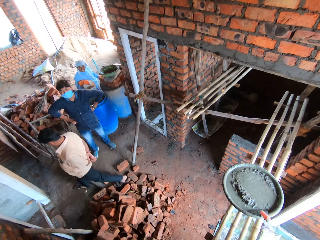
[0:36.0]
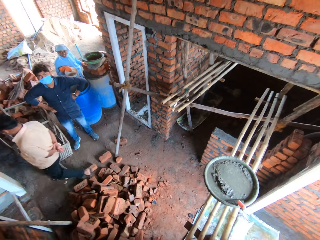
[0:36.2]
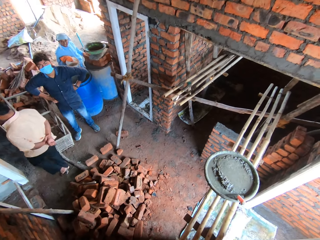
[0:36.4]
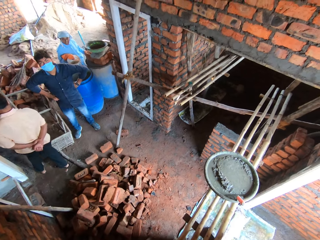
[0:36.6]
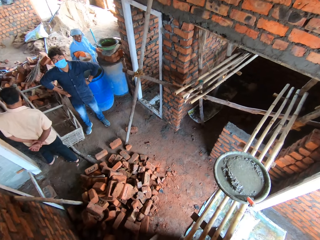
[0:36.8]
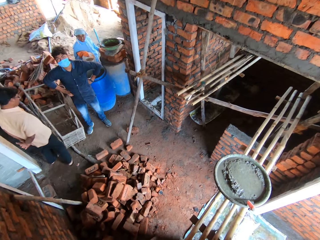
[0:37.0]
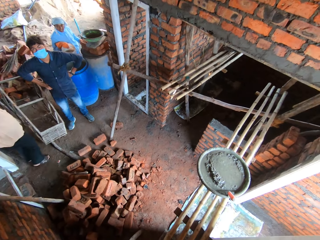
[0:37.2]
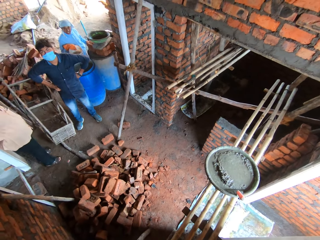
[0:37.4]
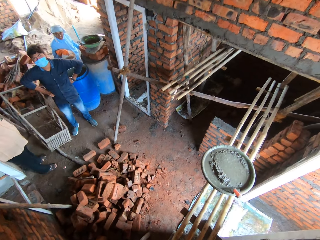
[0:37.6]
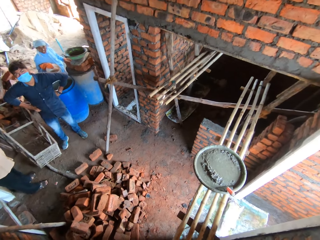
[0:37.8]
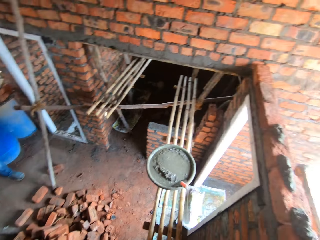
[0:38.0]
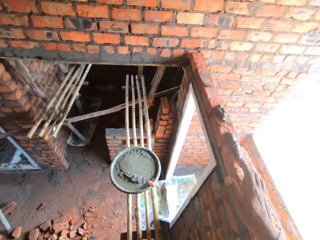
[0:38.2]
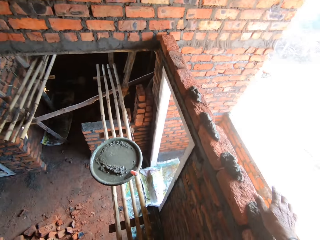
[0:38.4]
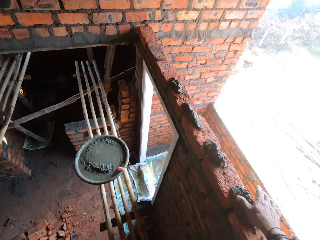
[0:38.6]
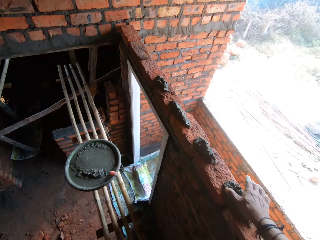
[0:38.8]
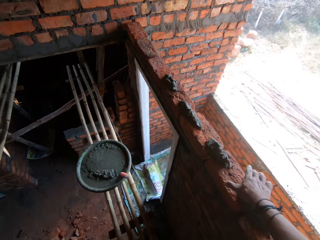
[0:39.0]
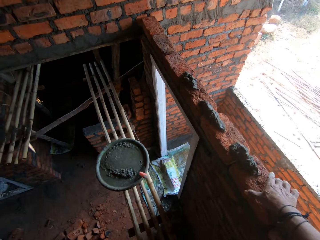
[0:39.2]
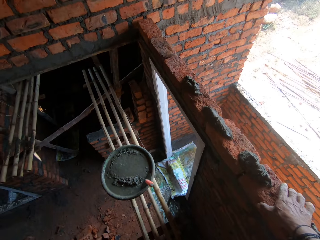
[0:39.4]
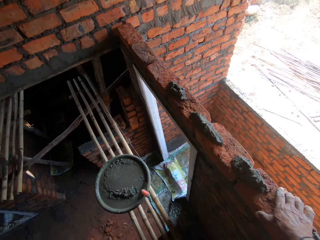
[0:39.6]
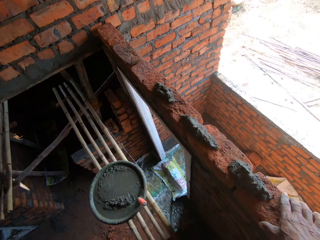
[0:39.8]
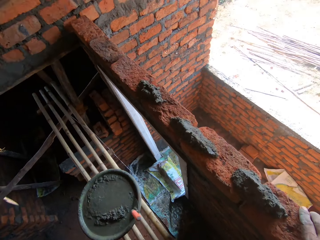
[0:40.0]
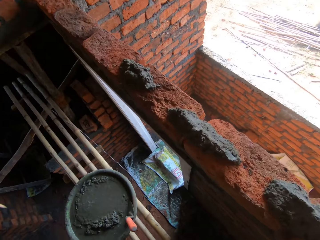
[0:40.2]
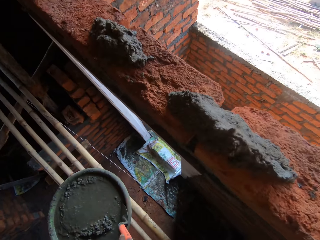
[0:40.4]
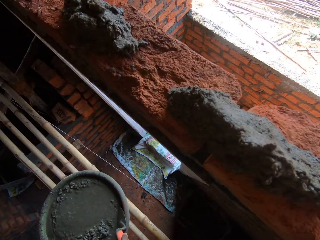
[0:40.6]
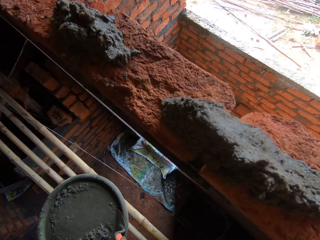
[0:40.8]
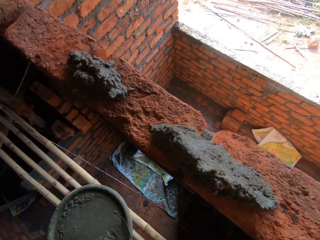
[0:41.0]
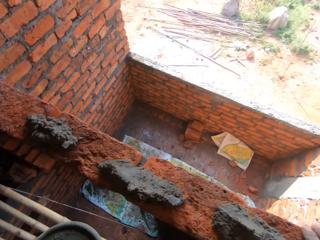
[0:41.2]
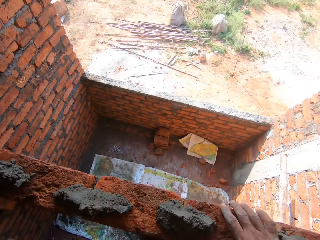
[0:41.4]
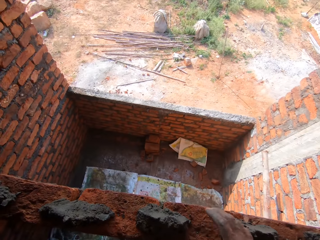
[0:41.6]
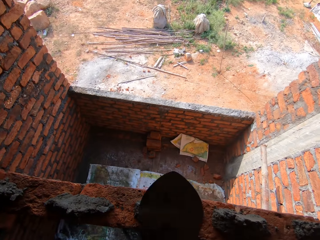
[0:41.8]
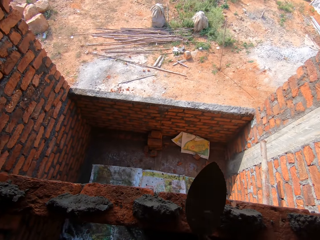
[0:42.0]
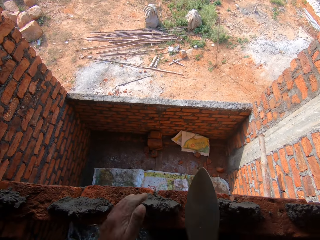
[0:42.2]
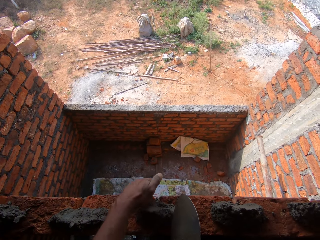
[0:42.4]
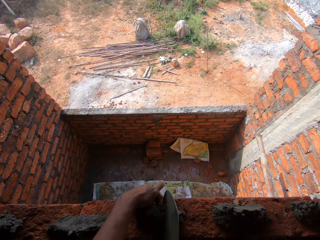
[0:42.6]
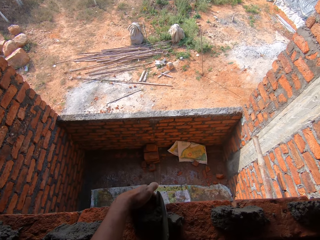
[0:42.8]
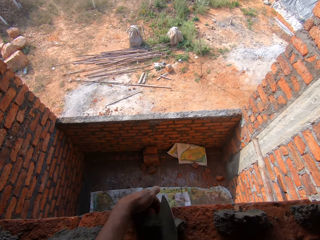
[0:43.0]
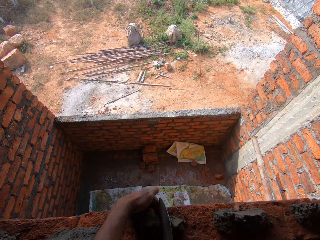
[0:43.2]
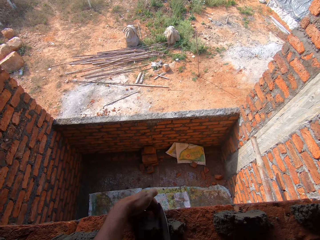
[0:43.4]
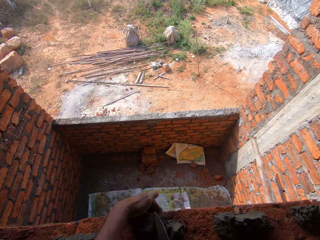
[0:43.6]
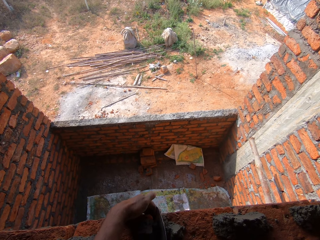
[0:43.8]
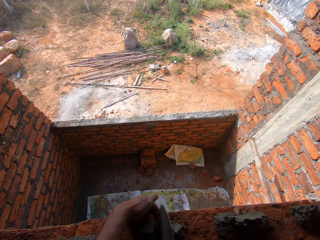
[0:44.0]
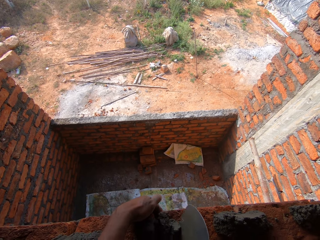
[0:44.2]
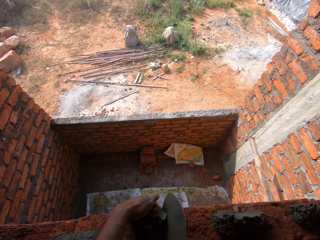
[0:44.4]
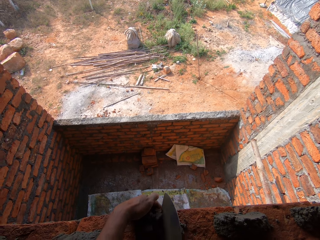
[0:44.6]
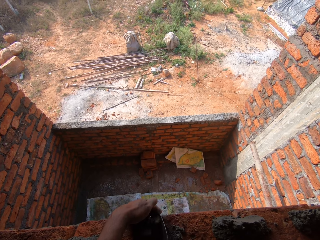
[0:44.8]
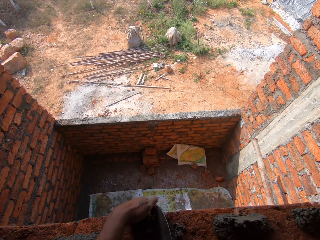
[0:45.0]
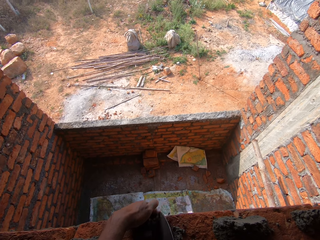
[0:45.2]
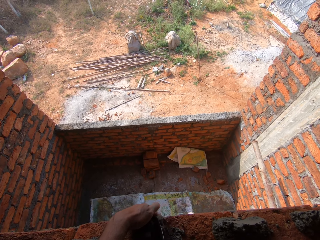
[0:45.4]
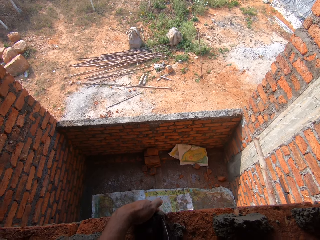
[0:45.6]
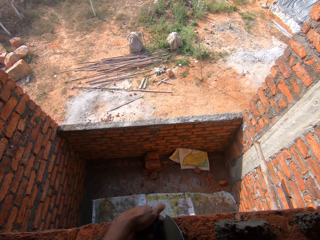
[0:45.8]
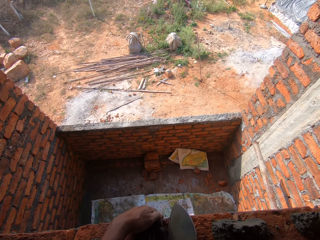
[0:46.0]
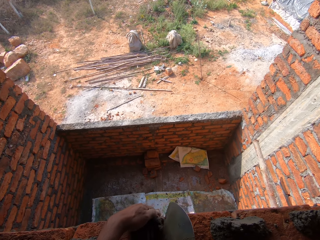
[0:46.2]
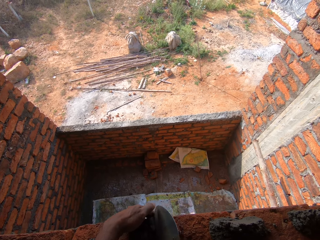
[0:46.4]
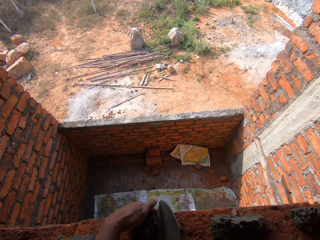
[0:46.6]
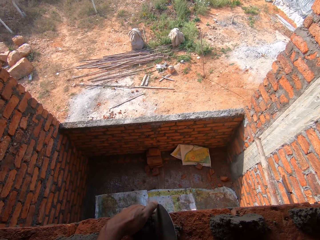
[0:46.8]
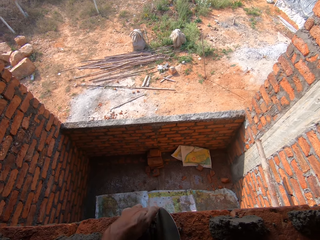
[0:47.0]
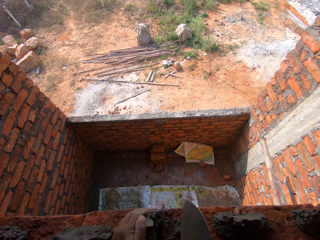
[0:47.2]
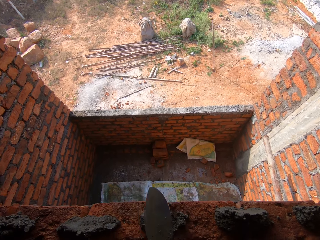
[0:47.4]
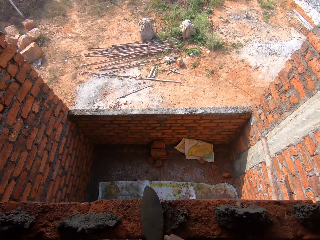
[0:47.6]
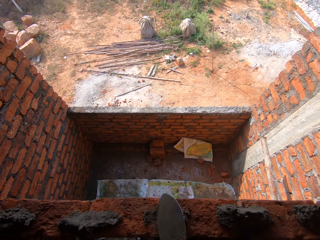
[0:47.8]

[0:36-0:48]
The camera wearer holds the bricks. They look around. They cement a wall. They stretch the hand, hold the trowel, and fill the concrete with the trowel.

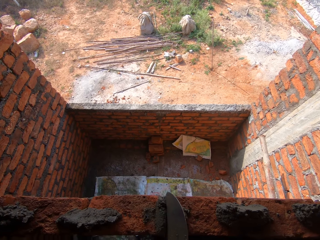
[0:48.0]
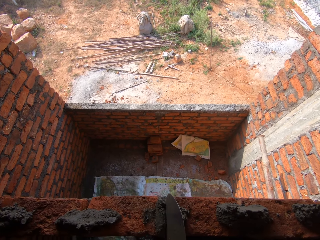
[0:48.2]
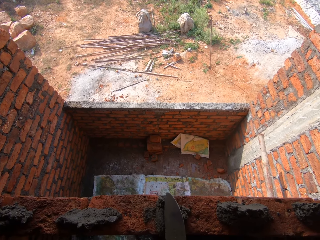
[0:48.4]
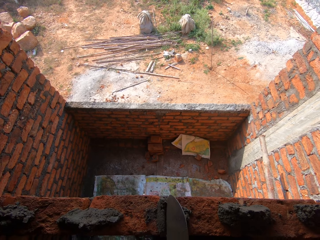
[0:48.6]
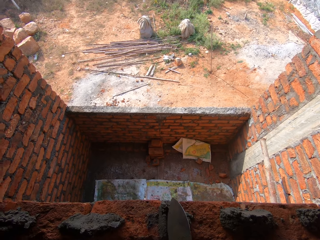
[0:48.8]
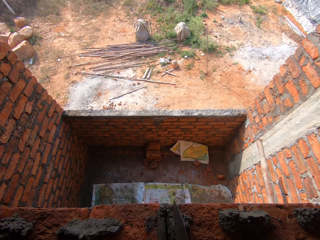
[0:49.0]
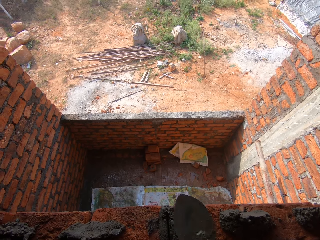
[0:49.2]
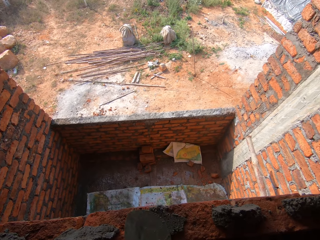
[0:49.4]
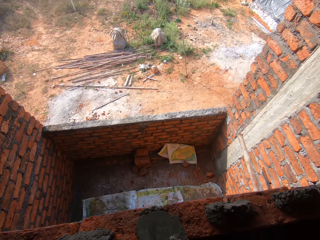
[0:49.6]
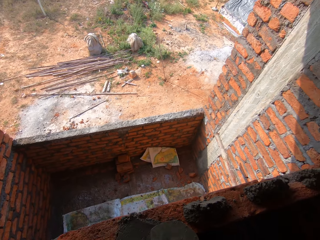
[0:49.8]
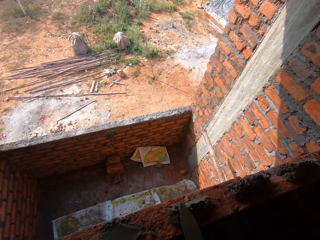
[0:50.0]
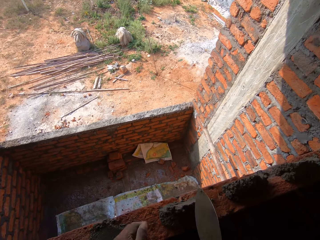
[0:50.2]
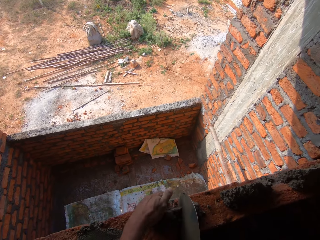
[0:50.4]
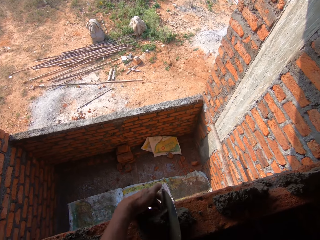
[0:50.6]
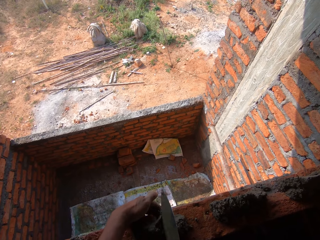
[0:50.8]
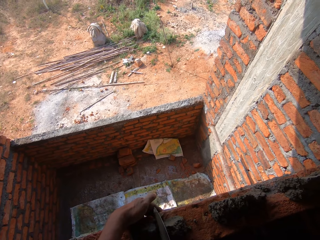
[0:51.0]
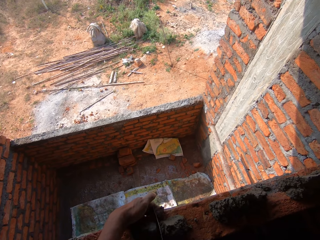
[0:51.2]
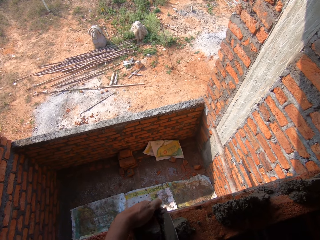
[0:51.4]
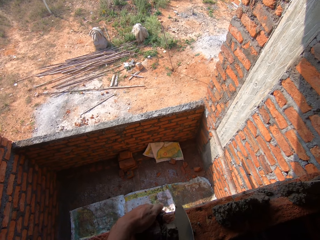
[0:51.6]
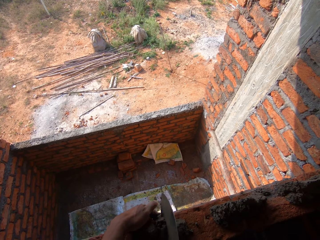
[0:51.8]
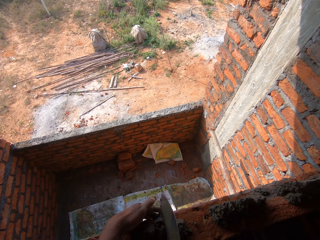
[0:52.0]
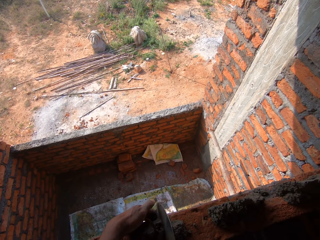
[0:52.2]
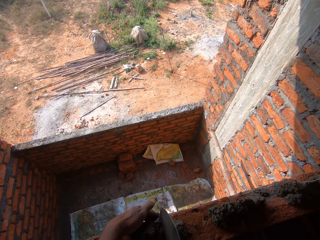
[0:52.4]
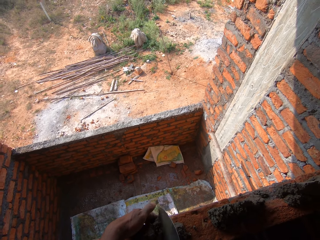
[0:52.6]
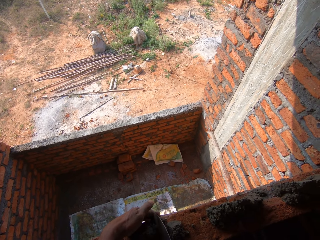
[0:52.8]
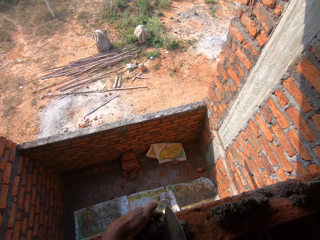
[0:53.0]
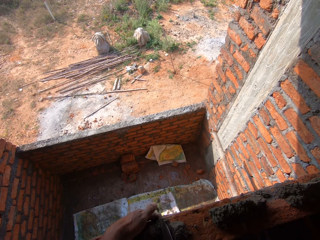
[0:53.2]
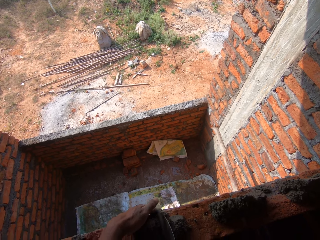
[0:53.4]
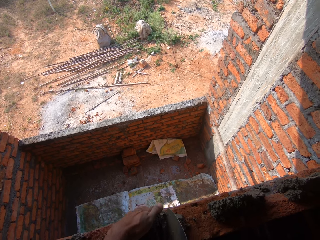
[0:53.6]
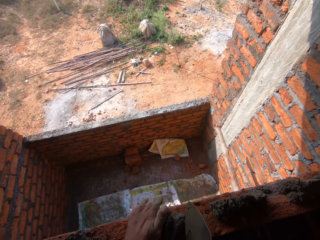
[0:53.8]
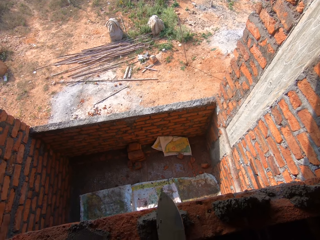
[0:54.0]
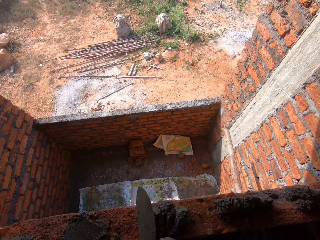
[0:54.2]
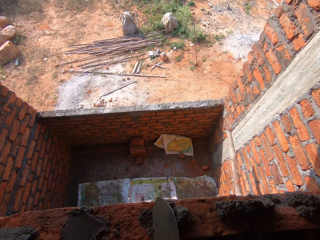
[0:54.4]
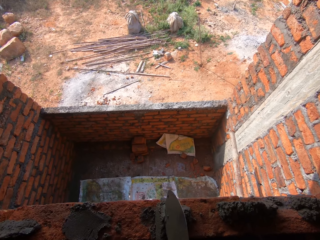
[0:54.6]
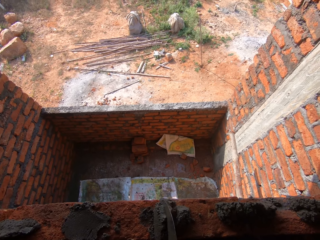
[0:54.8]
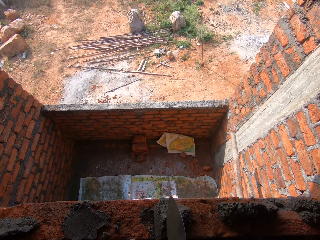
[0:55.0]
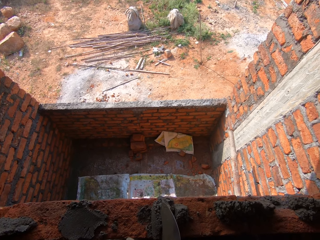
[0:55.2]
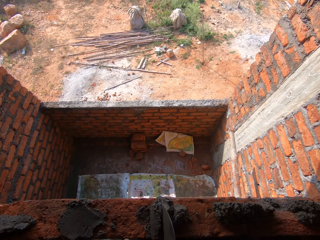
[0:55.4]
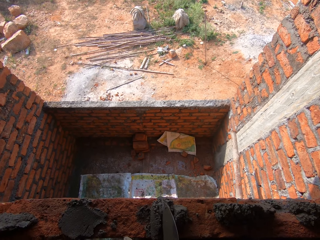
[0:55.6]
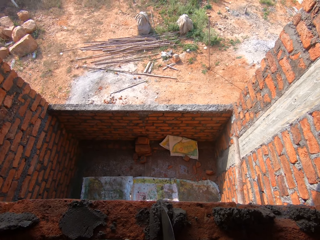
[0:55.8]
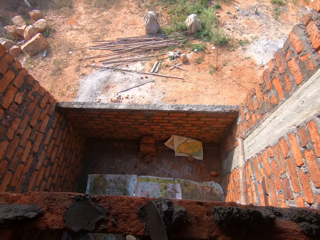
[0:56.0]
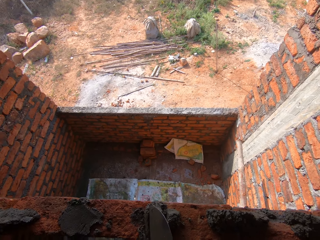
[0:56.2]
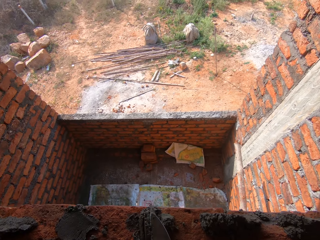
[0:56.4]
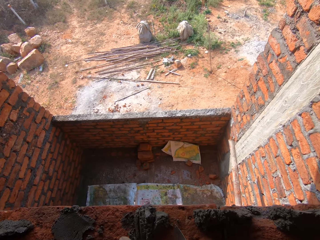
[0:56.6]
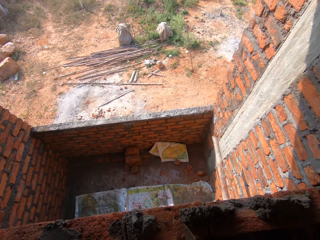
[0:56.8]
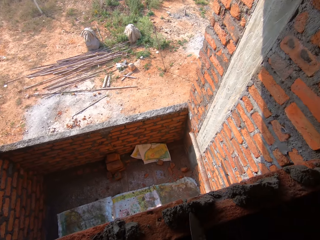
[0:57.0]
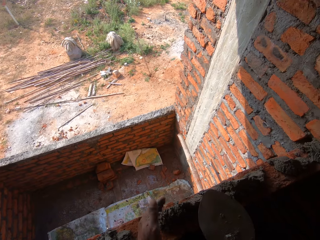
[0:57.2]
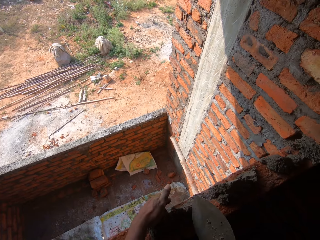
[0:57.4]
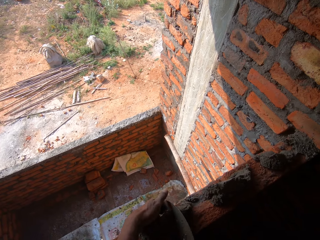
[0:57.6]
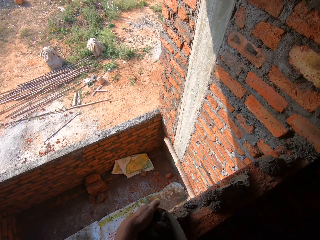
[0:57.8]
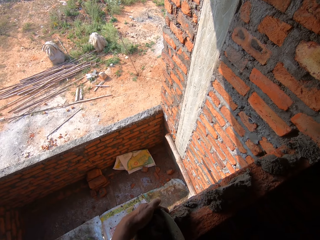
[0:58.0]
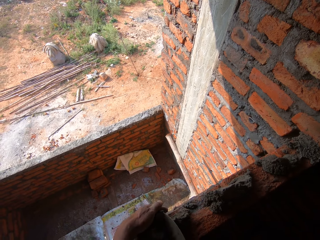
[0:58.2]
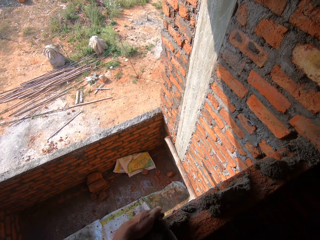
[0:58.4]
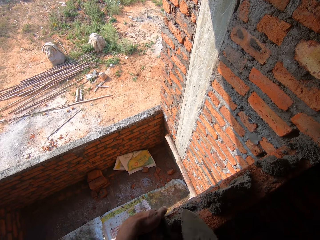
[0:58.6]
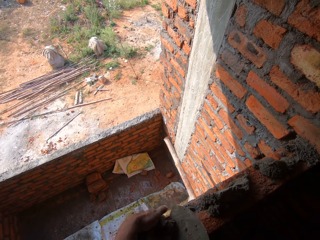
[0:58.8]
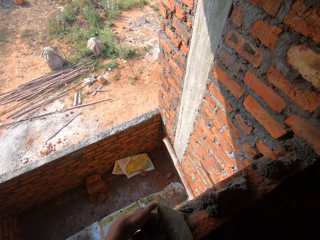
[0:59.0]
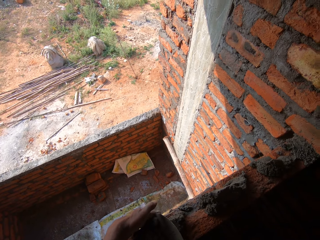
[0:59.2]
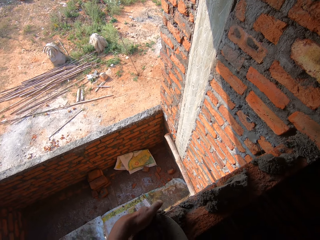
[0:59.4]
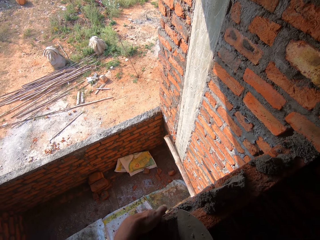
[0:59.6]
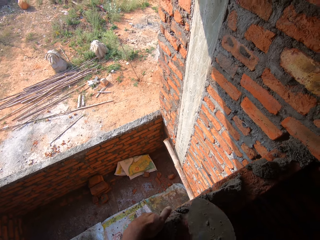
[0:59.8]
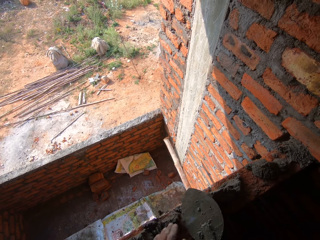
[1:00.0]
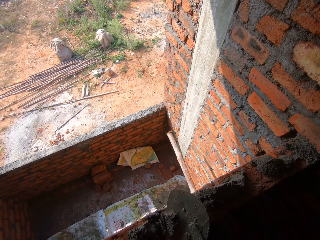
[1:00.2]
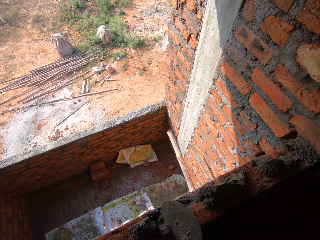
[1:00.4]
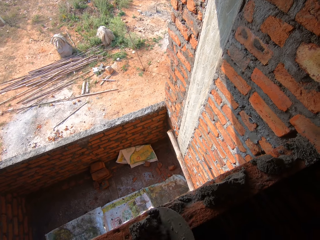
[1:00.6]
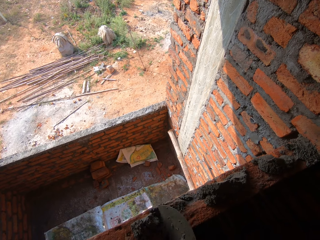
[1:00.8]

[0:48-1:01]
The camera wearer stretches the hand and fills the concrete with the trowel. They stretch the hand and fill the concrete with the trowel. They stretch the hand and fill the concrete with the trowel.
